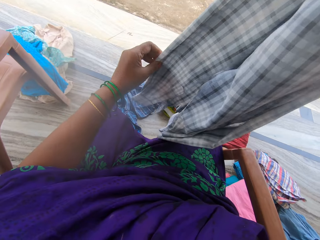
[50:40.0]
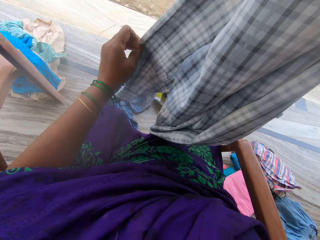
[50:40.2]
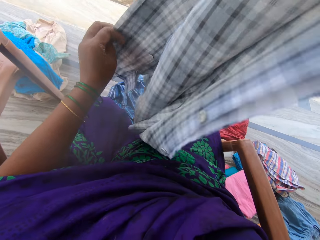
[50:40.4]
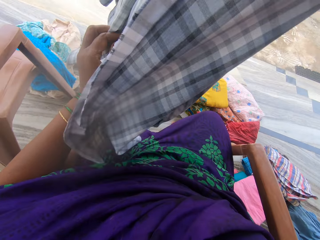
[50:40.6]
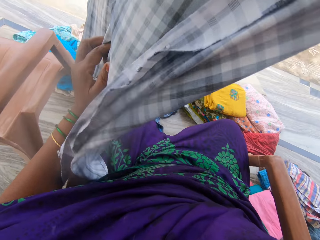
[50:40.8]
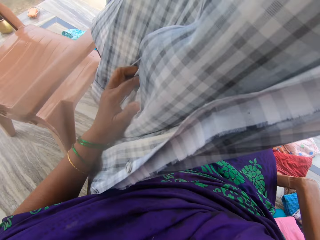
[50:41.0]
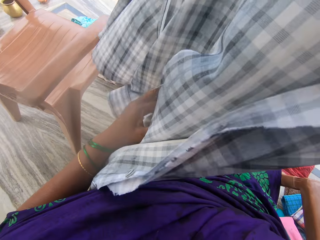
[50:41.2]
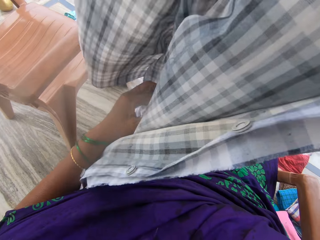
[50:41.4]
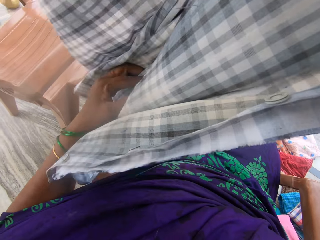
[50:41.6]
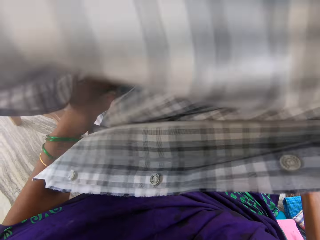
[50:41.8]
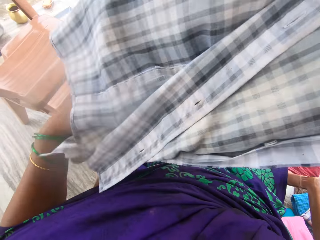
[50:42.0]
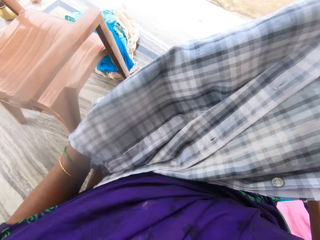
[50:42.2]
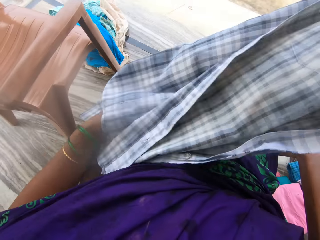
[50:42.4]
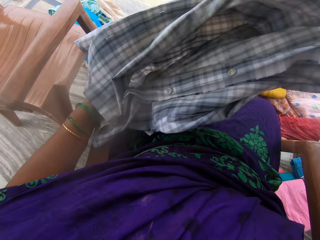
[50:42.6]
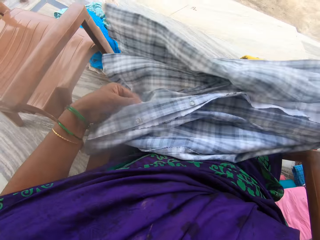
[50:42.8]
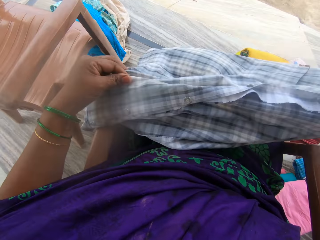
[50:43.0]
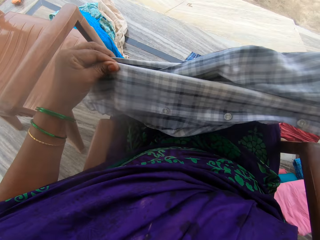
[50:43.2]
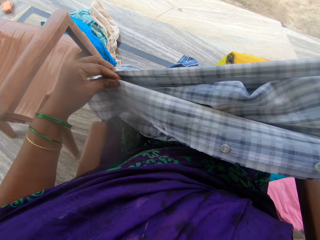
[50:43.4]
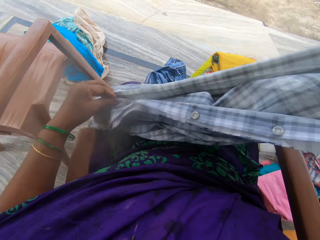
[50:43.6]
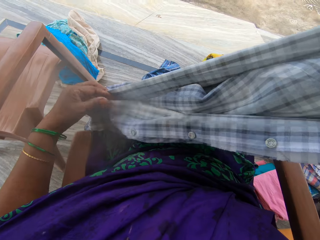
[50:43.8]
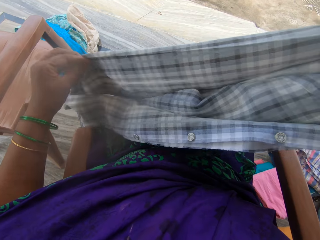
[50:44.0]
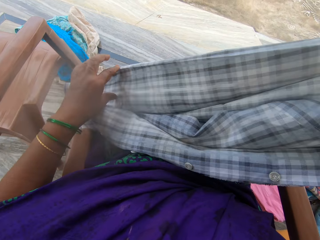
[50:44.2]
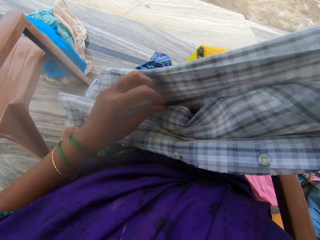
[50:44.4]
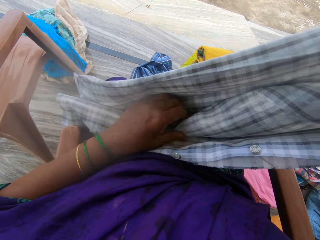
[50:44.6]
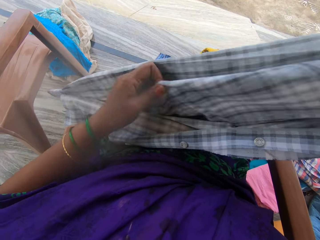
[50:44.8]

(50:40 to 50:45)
The camera wearer folds the shirt.

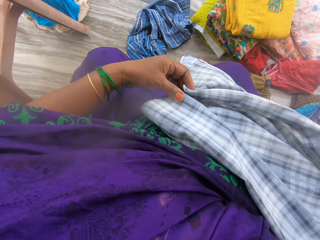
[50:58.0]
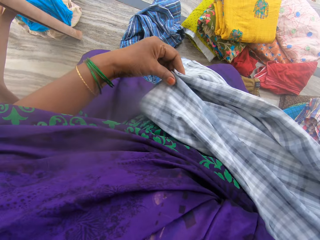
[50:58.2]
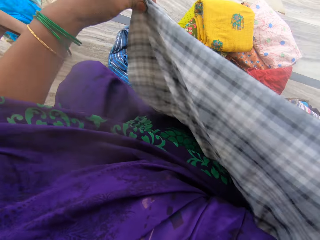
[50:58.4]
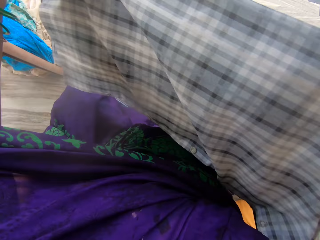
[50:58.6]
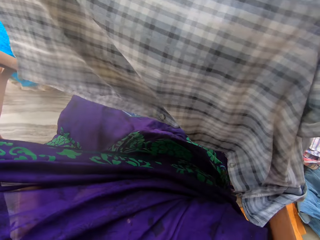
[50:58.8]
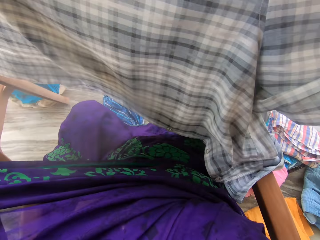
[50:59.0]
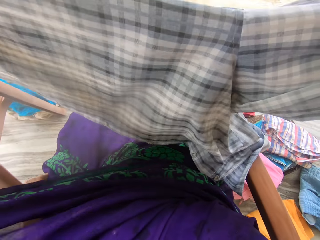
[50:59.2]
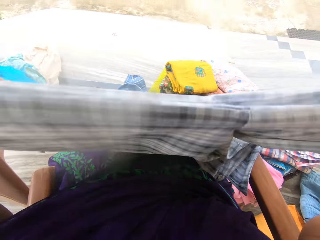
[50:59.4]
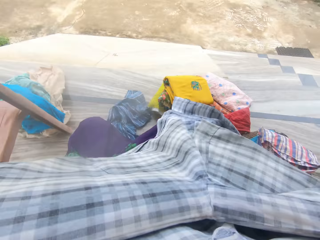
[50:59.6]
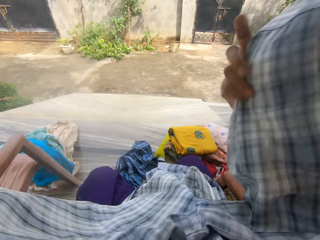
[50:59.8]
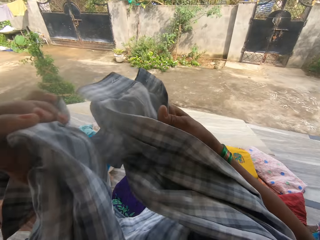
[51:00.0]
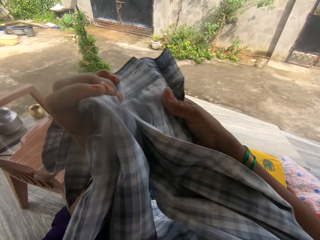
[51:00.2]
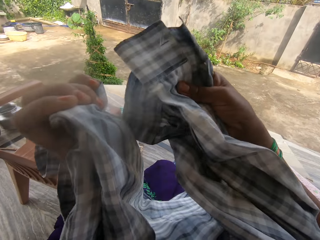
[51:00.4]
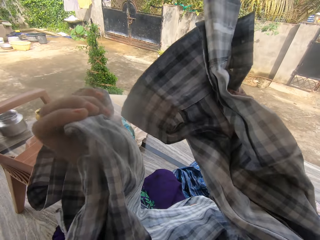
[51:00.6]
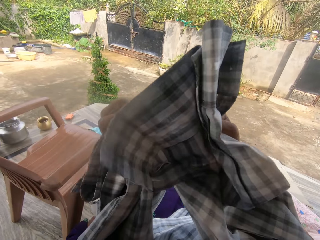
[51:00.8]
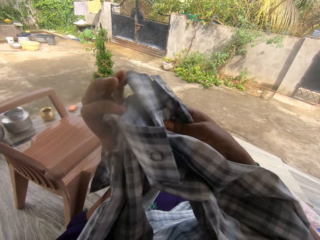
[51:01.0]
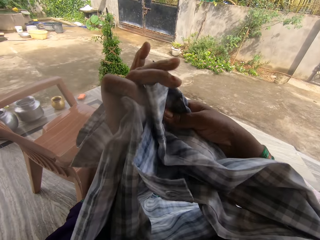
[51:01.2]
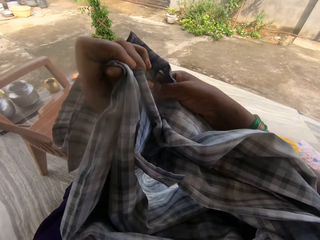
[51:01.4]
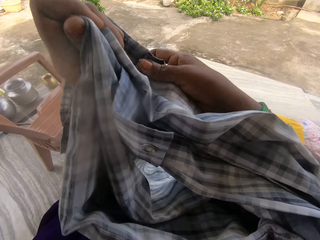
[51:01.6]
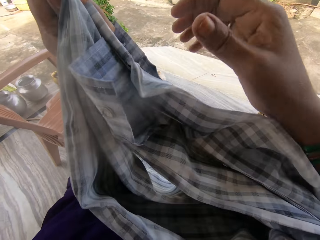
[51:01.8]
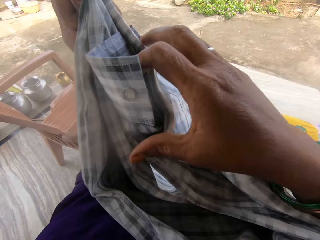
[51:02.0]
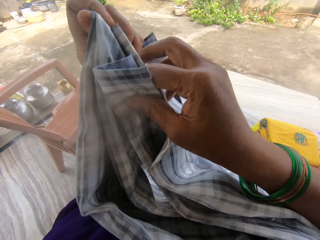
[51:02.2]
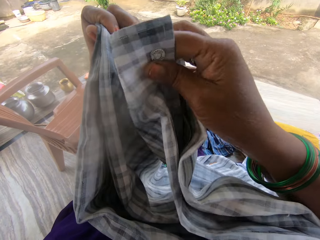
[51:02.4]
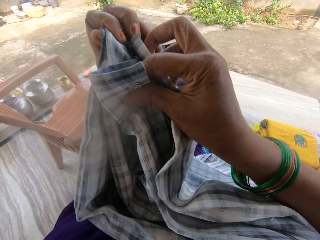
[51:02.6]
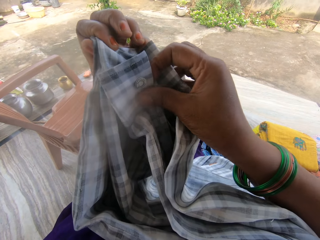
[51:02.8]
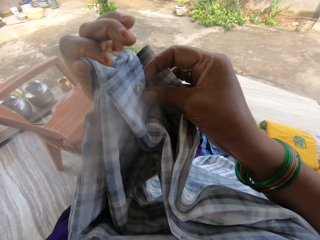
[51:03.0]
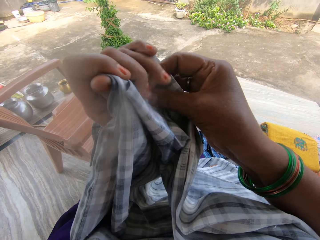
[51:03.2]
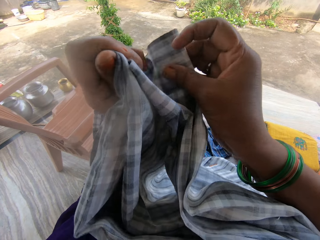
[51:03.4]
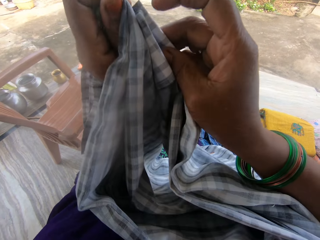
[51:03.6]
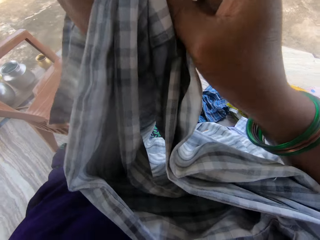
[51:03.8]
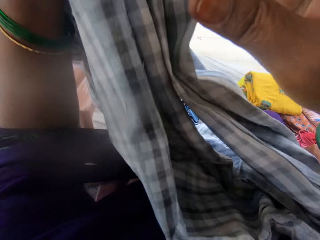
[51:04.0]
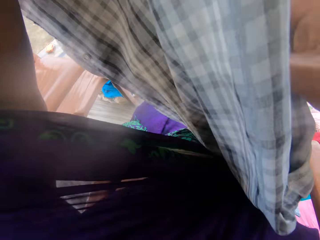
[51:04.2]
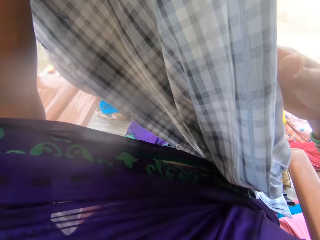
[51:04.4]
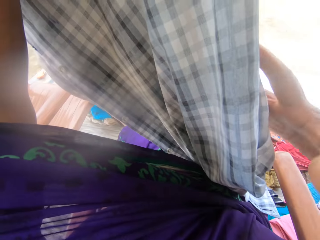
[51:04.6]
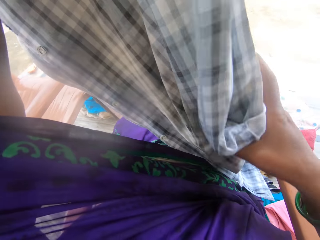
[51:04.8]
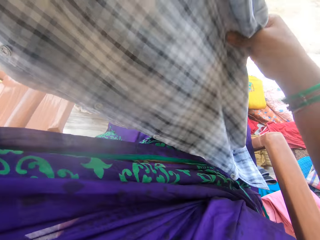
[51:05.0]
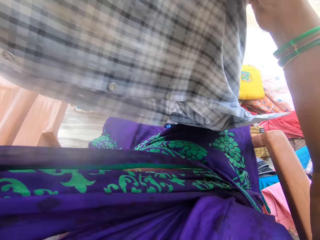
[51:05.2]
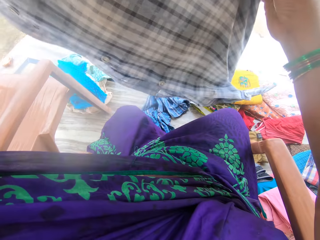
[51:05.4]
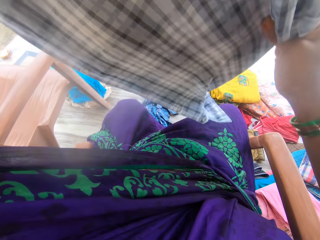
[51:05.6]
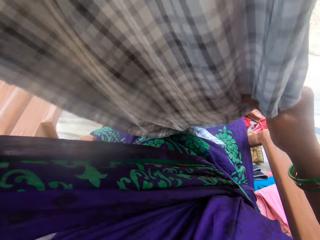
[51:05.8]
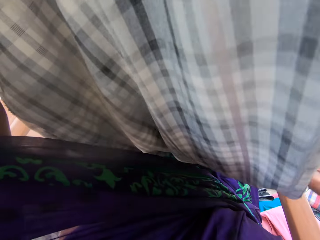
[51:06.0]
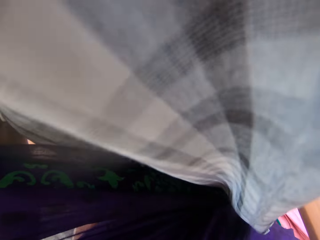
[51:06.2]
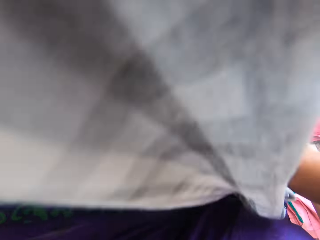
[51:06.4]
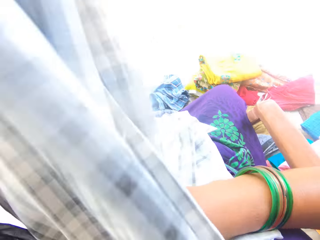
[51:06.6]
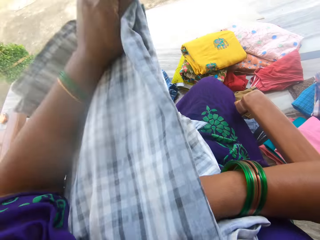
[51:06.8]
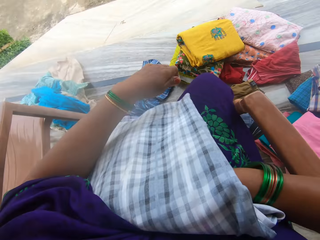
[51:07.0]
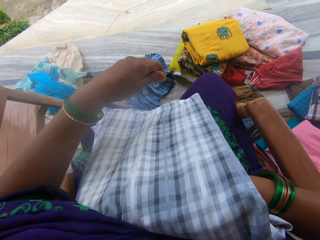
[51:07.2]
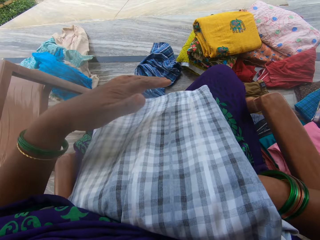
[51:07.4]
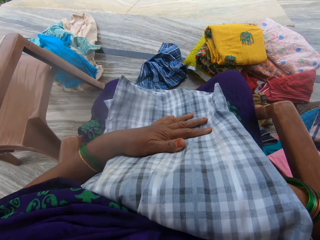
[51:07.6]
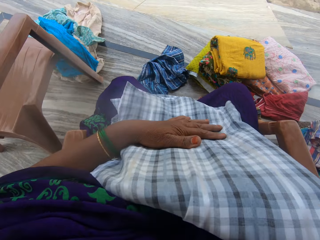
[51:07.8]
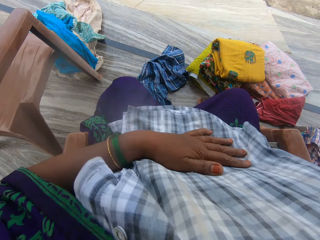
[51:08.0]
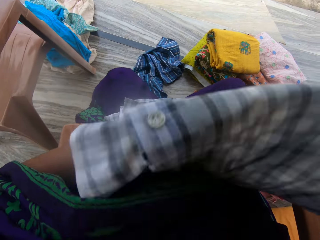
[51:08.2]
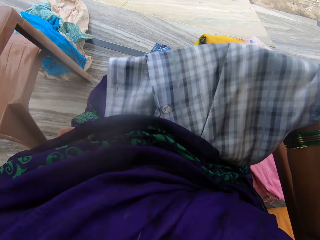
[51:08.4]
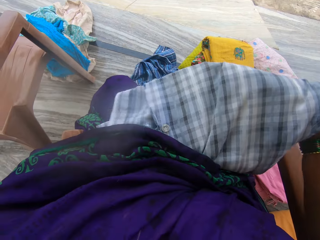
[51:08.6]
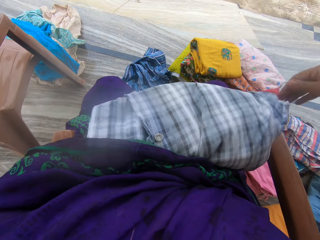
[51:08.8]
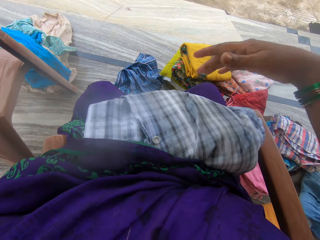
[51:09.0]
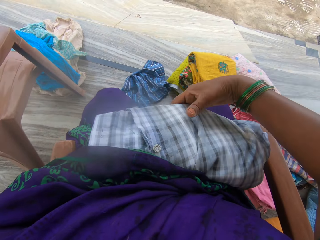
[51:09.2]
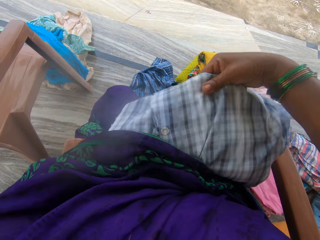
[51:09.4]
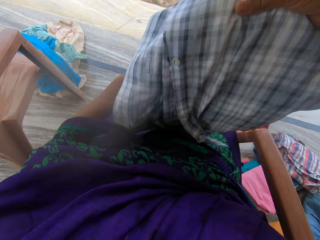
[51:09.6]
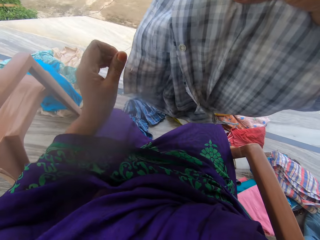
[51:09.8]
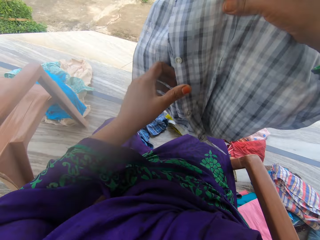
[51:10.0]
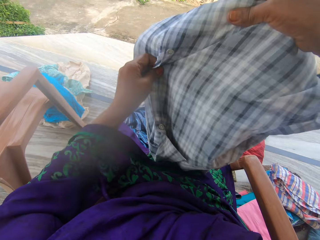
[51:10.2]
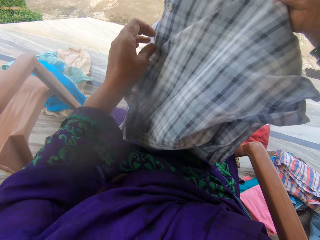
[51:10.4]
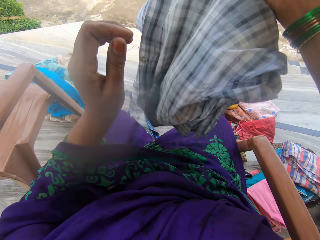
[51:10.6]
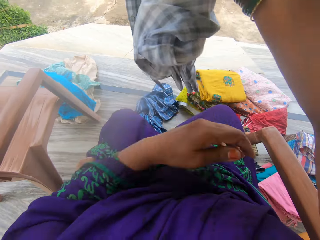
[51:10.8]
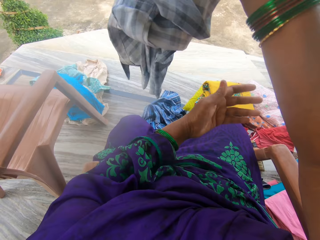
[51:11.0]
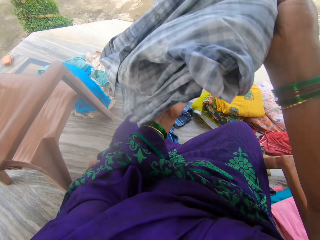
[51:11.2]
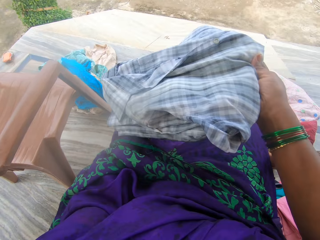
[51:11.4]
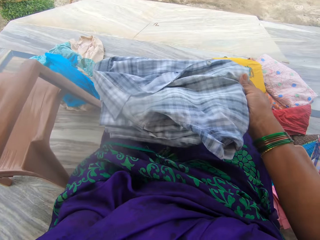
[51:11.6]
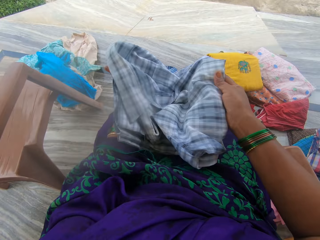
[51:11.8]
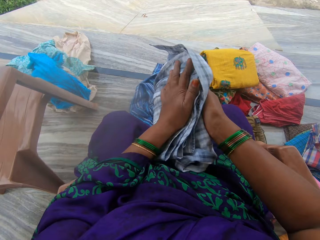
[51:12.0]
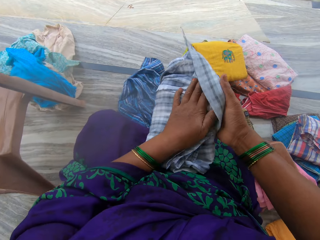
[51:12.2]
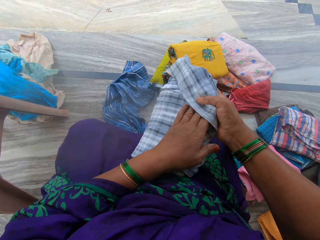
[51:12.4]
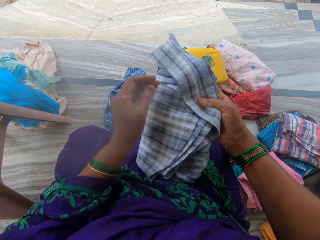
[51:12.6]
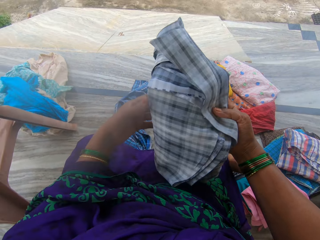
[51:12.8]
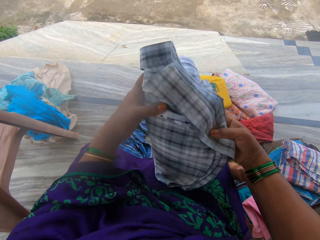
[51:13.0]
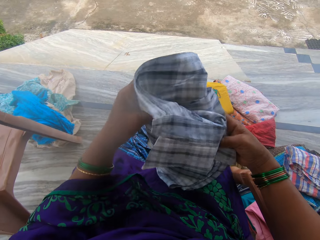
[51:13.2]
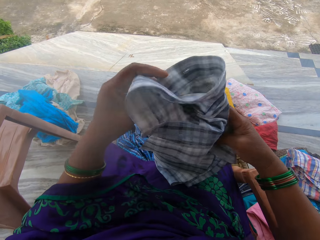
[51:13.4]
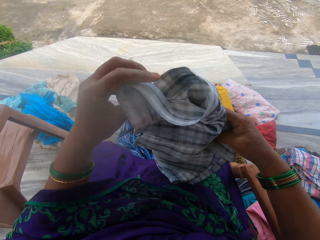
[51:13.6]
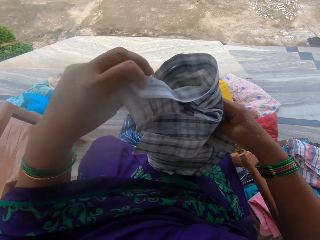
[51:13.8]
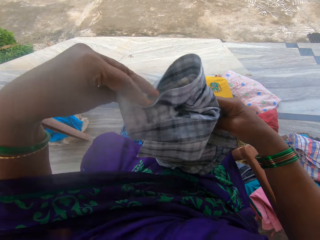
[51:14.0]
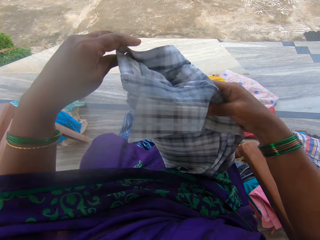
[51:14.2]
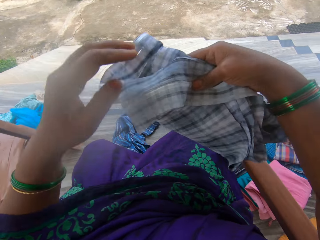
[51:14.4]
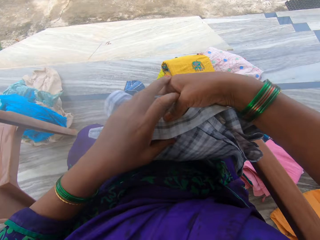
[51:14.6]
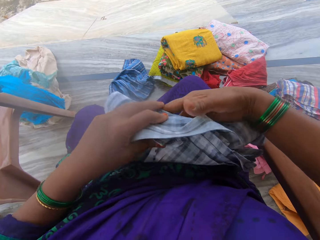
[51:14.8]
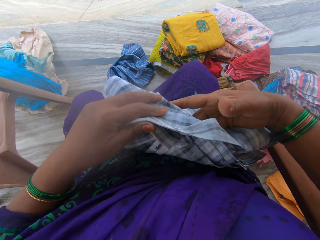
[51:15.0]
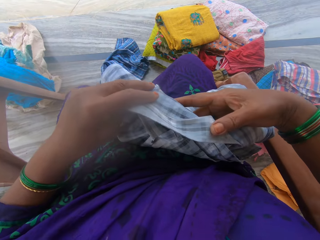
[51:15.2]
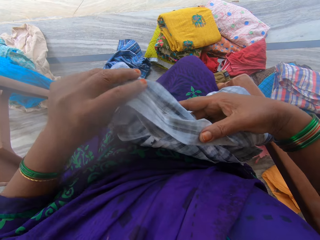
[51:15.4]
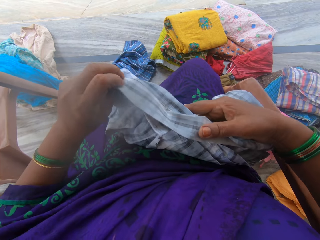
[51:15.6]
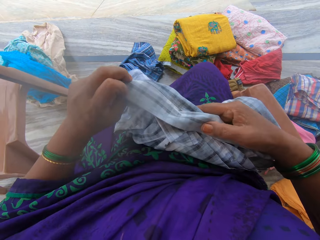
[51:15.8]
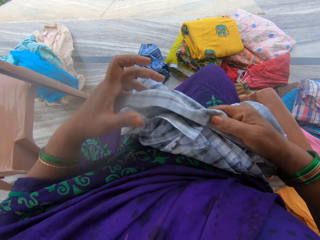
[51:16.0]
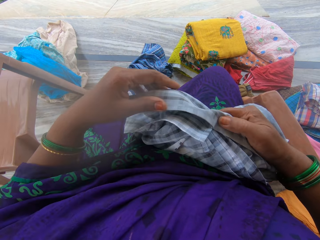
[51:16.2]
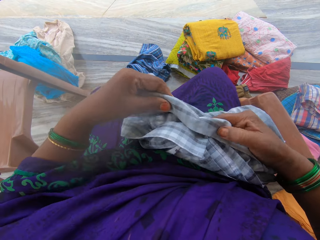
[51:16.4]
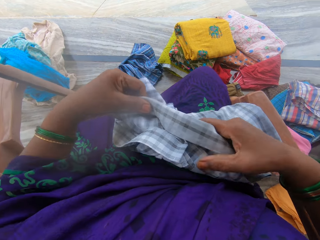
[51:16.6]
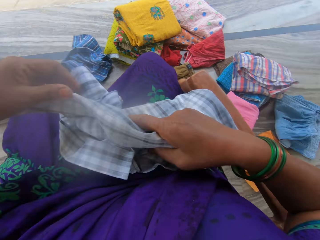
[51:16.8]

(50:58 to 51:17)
The camera wearer places the blue striped shirt on her body. She folds the cloth with her hands. She lifts the shirt. She folds the shirt. She lifts the shirt. She folds the shirt. She places the blue striped shirt on her body. She folds the shirt.
